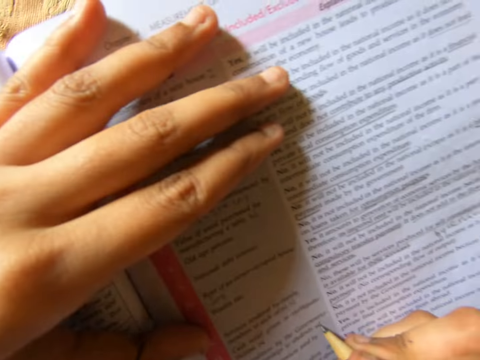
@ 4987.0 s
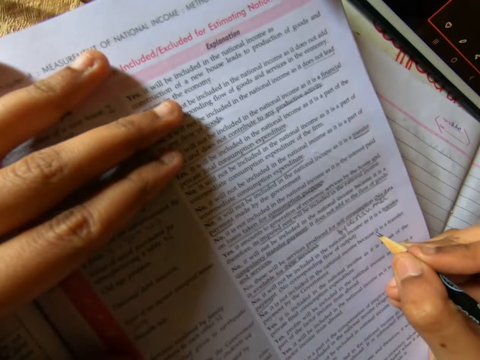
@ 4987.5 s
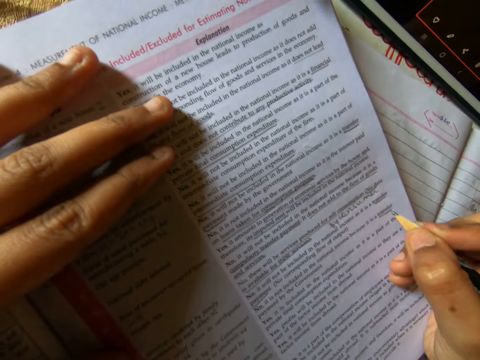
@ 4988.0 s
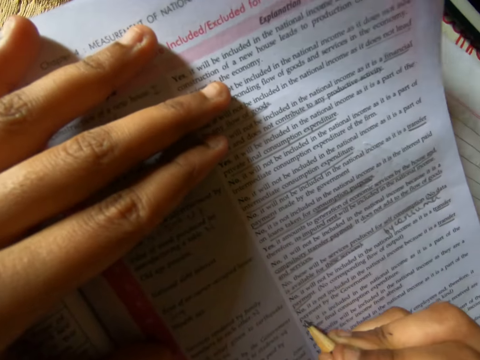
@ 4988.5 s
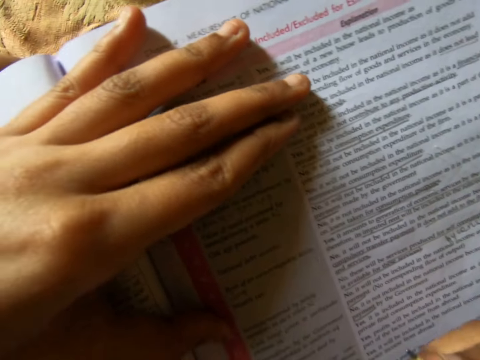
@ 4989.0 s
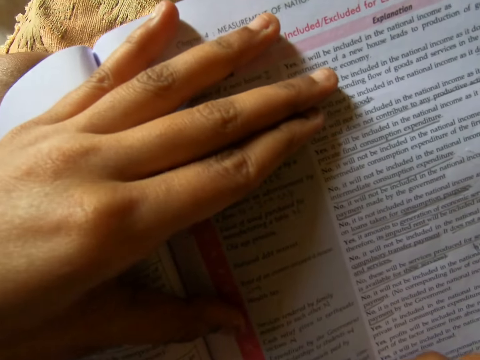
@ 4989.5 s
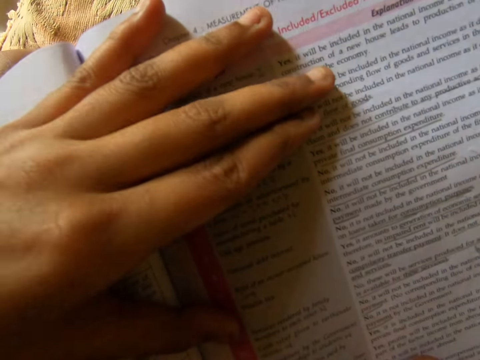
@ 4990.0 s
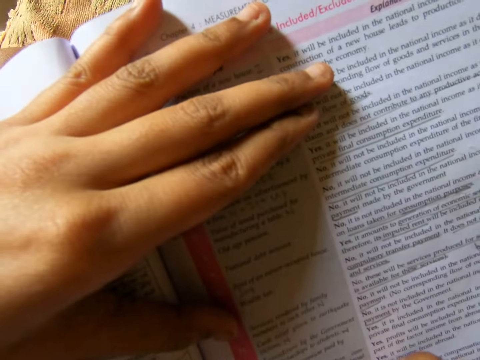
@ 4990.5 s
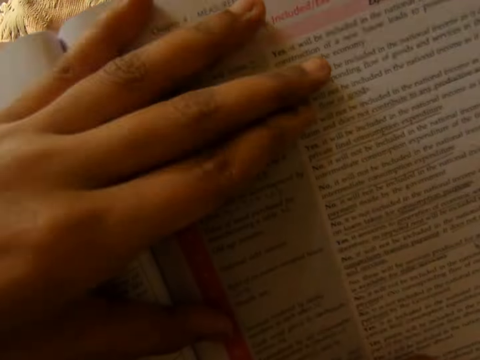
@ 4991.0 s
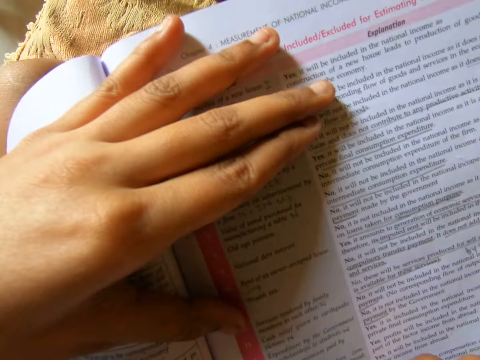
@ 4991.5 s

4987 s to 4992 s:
The camera wearer writes on the textbook with the pencil in her right hand.

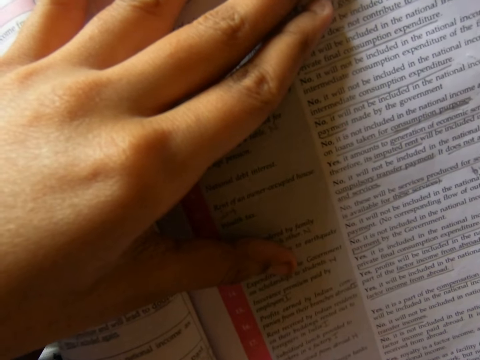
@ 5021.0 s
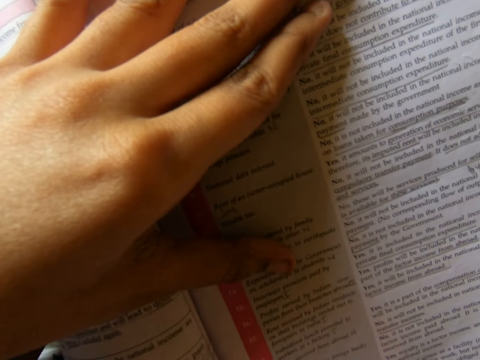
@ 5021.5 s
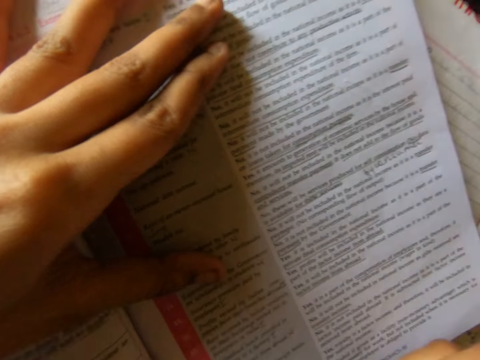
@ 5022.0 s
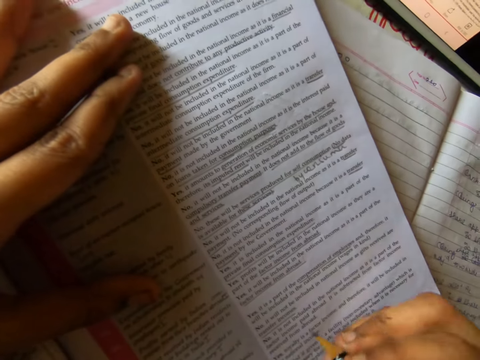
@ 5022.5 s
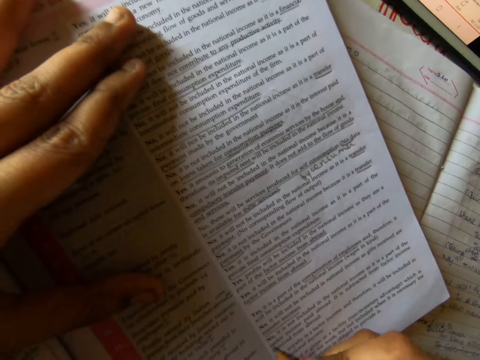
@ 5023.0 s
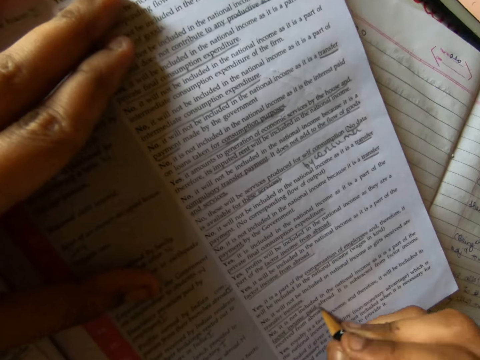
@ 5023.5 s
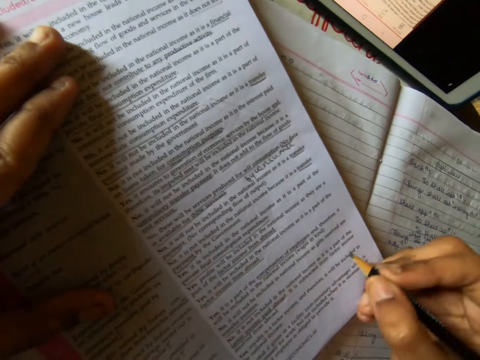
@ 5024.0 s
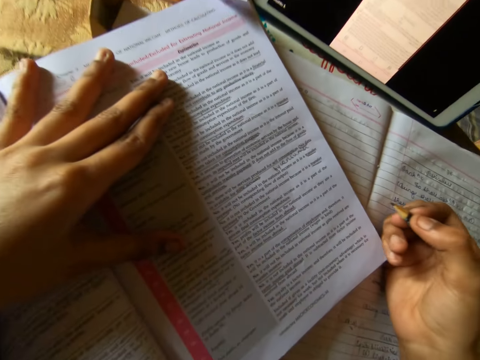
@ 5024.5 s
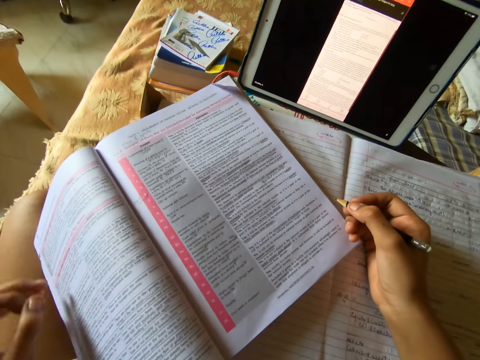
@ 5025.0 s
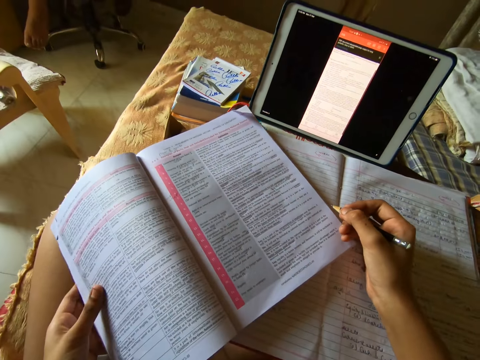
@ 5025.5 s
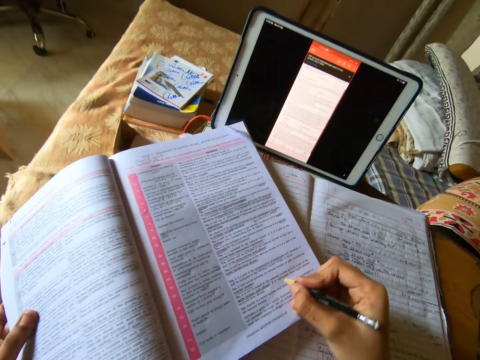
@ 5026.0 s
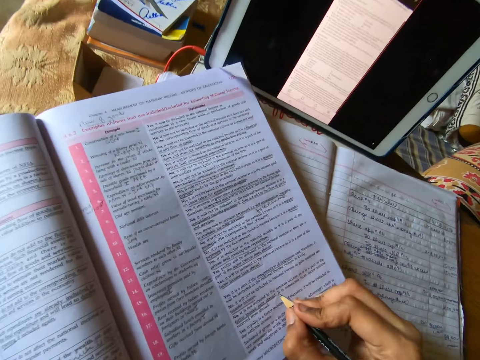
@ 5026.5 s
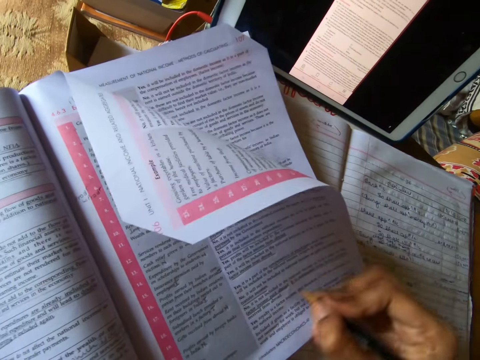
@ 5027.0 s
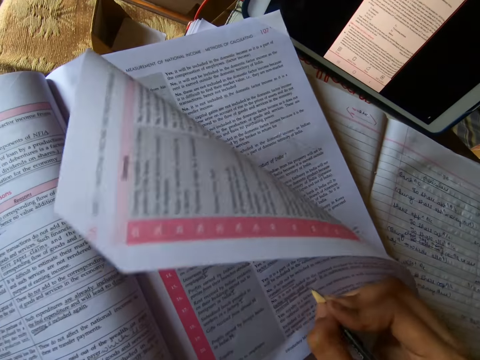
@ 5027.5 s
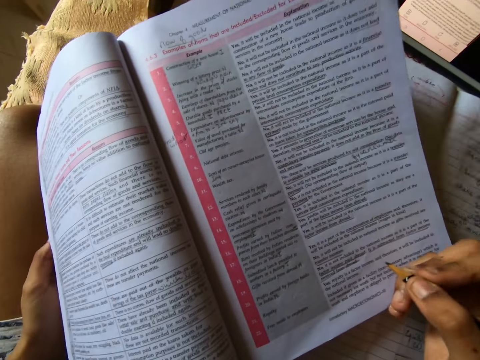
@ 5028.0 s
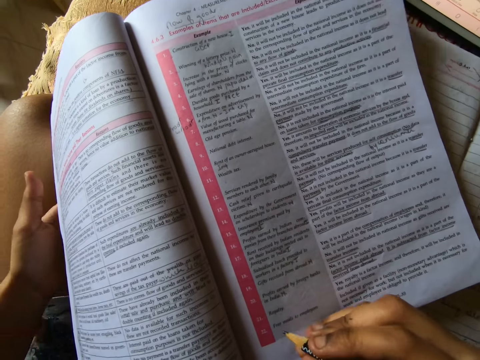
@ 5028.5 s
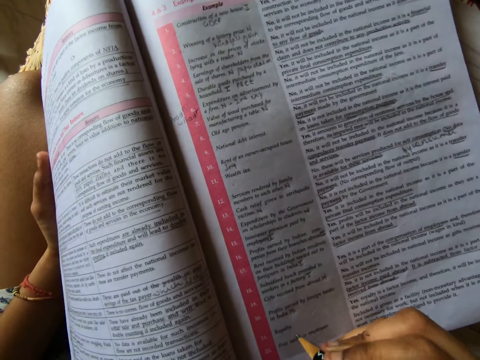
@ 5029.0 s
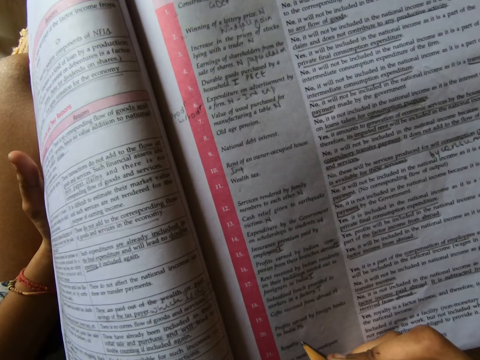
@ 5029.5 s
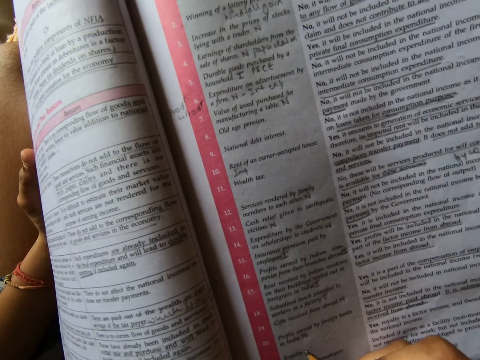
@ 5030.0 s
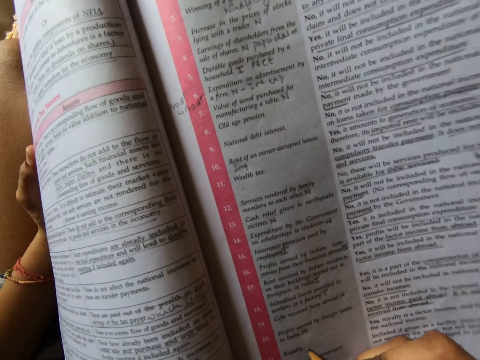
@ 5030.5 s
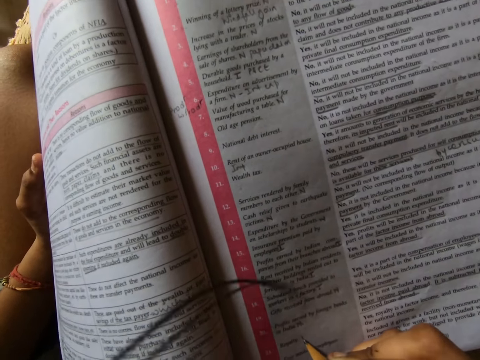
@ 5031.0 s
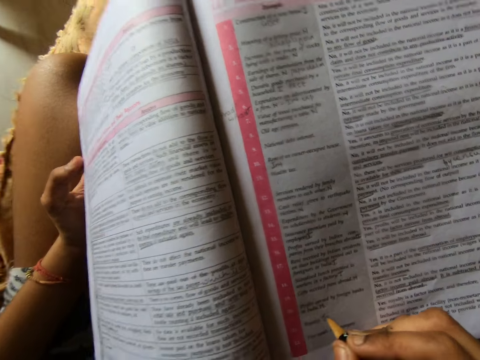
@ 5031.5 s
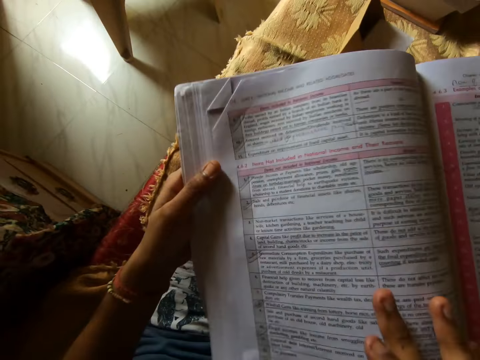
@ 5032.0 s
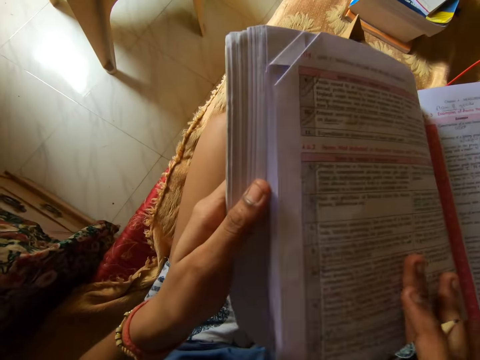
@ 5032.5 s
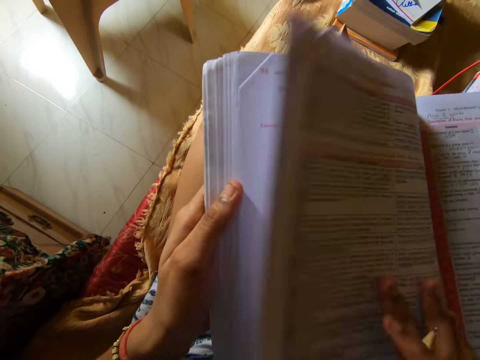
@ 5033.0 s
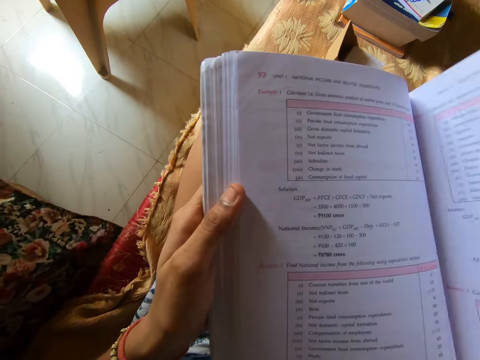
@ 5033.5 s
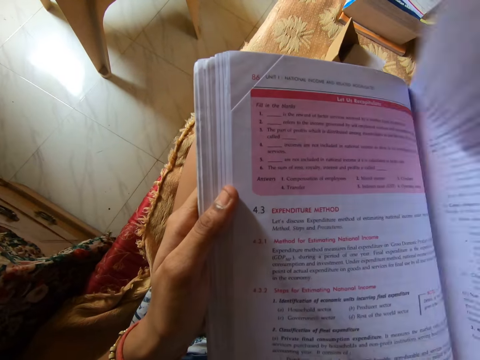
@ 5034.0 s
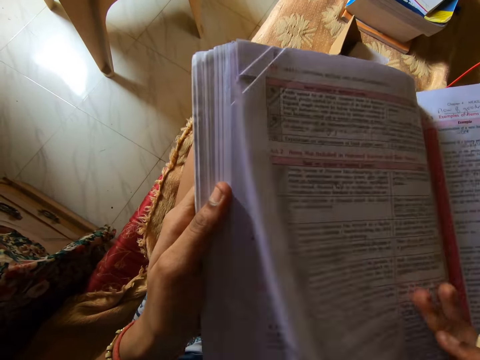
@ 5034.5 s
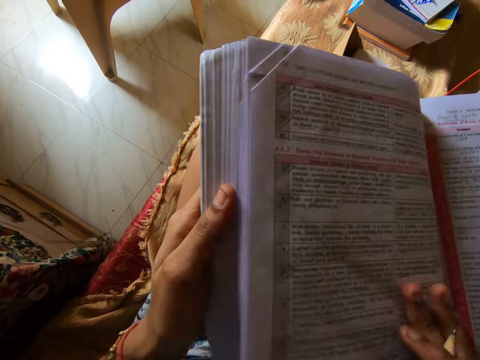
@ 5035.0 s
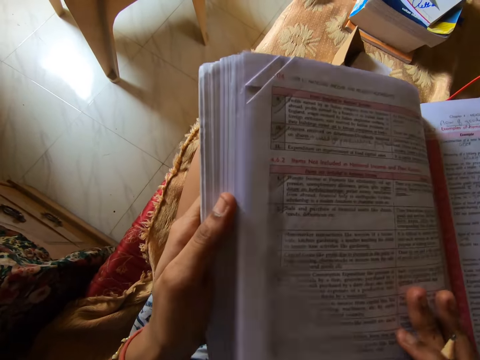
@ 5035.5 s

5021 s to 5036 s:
The camera wearer changes the position of the hand touching the book. She adjusts the textbook with her hands. She writes on the textbook with the pencil in her right hand. She turns the pages of the textbook with her right hand.

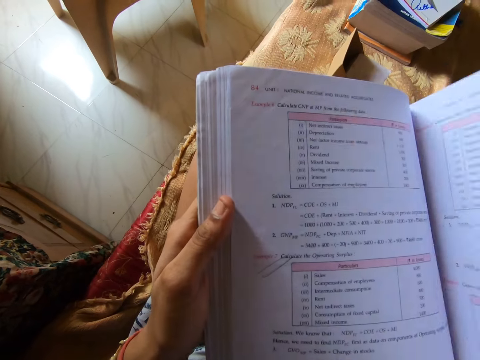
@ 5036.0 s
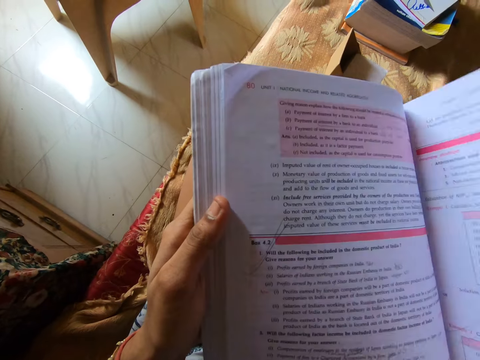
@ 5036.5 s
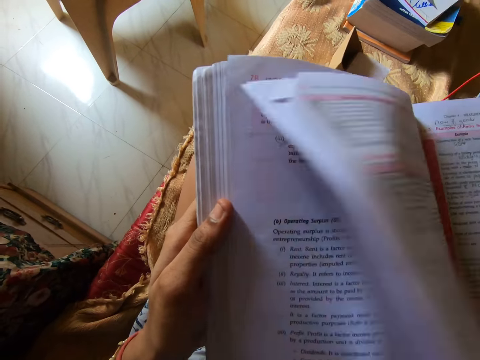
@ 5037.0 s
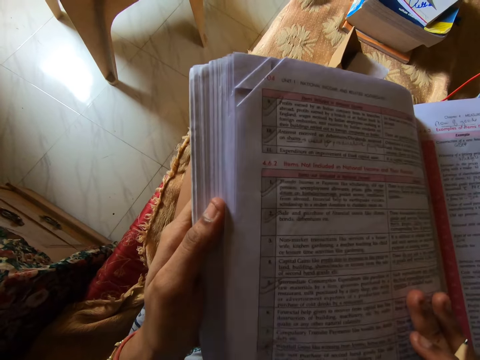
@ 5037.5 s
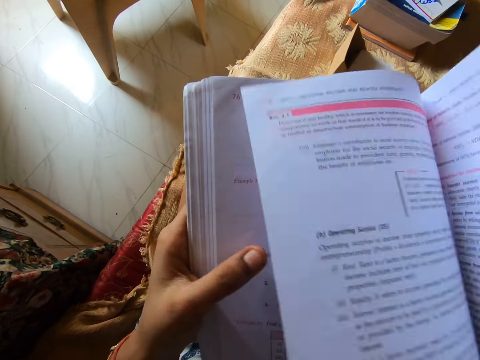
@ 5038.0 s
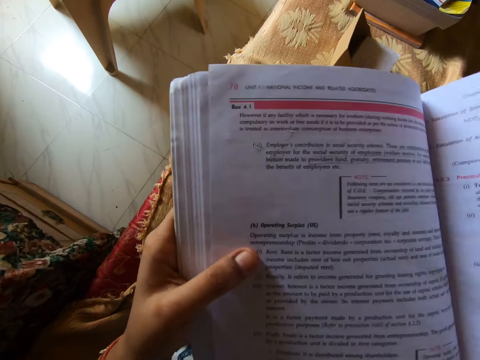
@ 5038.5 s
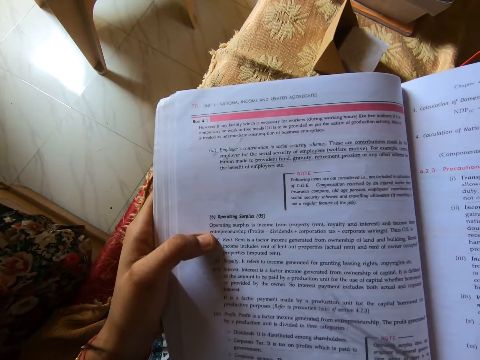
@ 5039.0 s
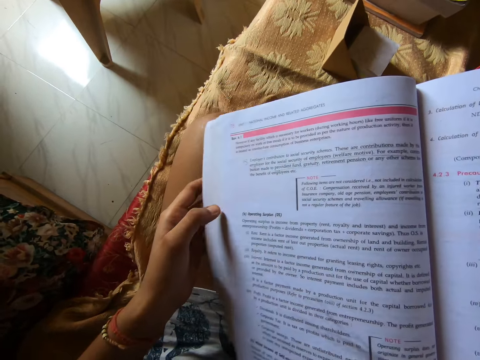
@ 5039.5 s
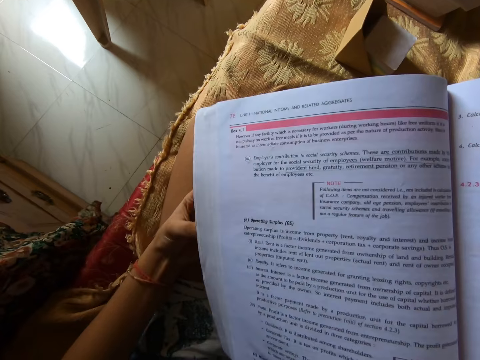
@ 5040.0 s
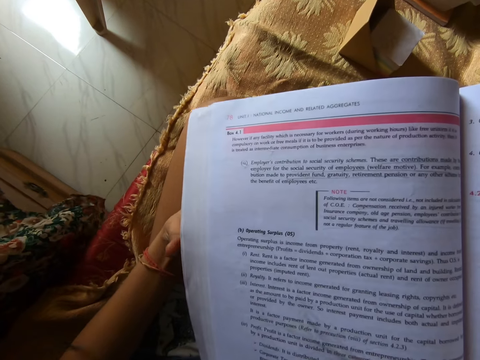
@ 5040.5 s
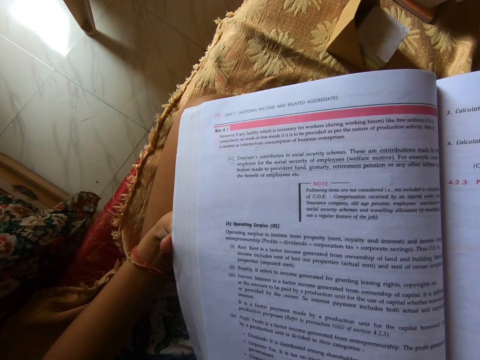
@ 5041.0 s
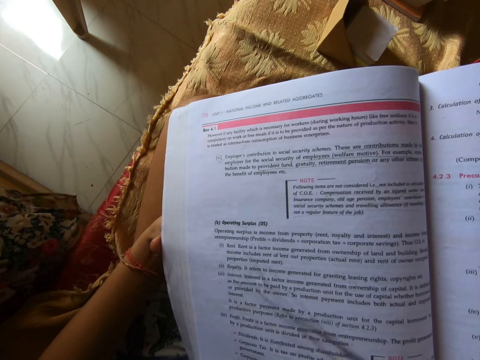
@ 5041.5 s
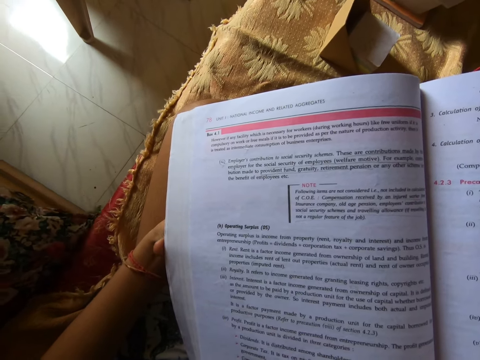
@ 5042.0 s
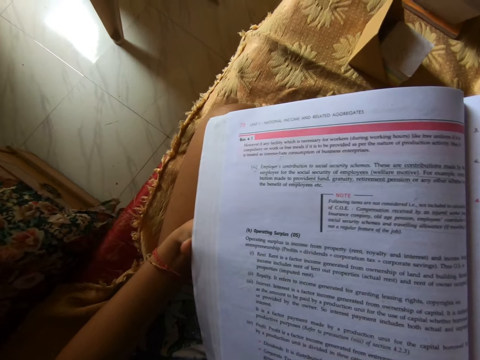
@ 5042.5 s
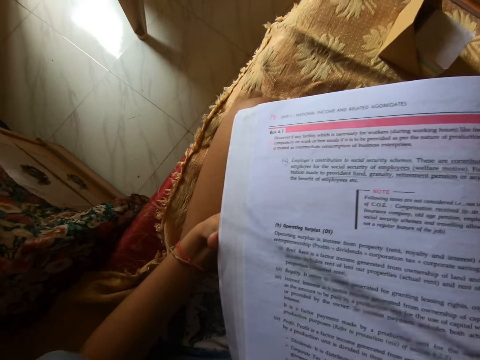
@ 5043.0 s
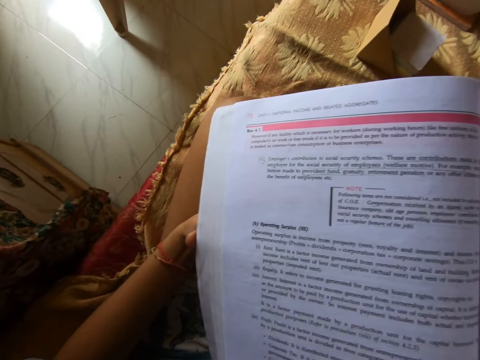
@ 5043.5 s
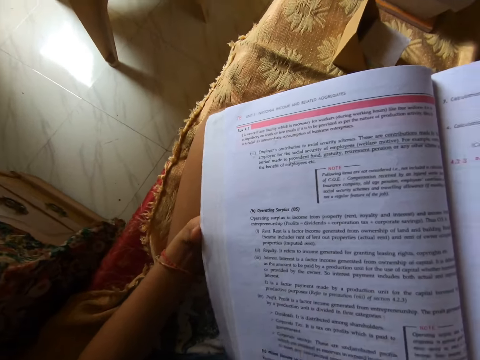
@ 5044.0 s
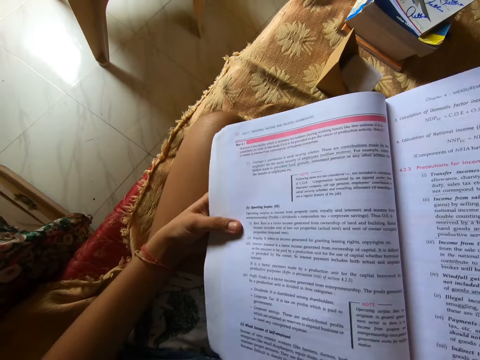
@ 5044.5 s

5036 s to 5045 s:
The camera wearer studies the book.
